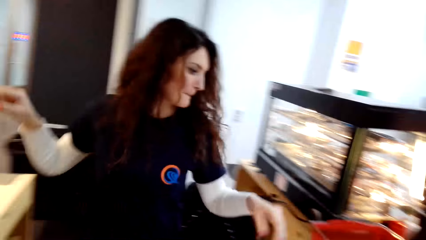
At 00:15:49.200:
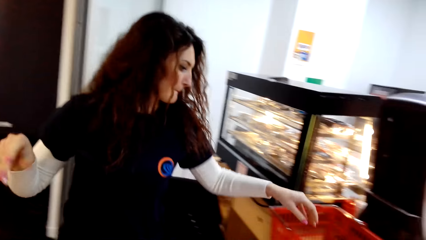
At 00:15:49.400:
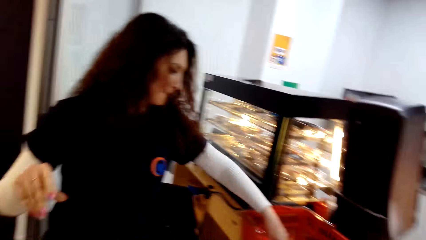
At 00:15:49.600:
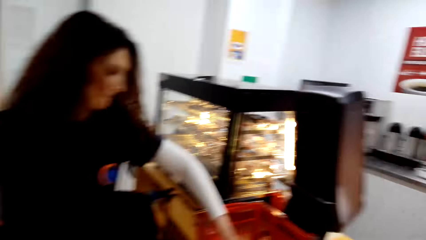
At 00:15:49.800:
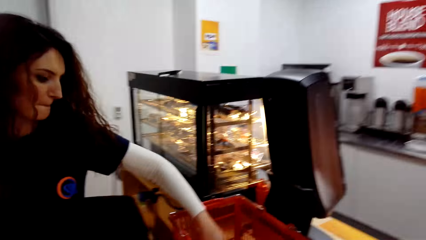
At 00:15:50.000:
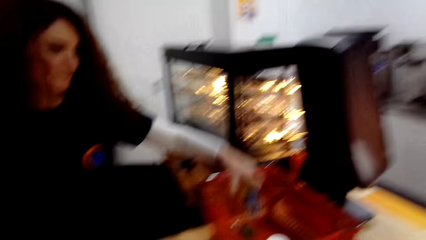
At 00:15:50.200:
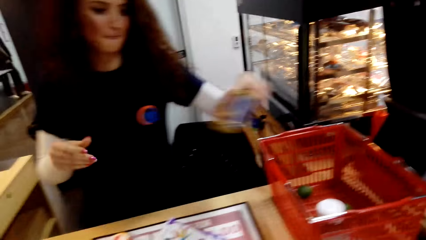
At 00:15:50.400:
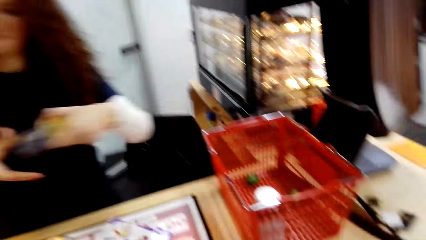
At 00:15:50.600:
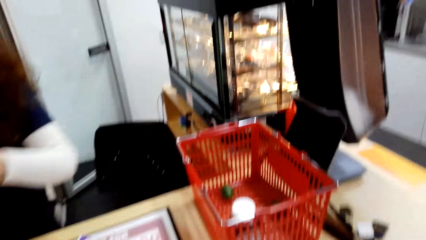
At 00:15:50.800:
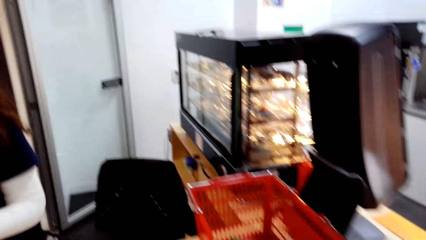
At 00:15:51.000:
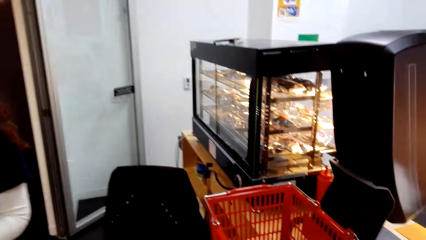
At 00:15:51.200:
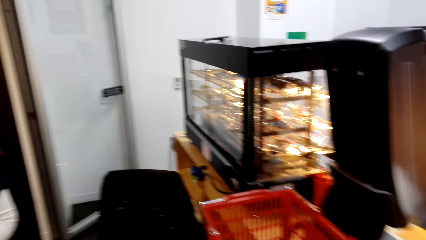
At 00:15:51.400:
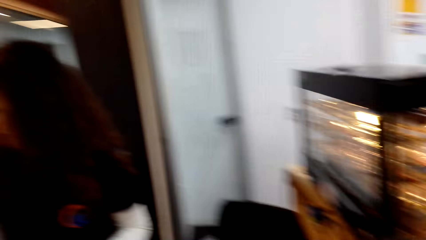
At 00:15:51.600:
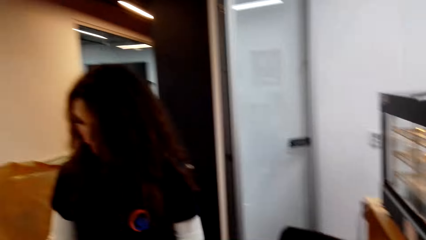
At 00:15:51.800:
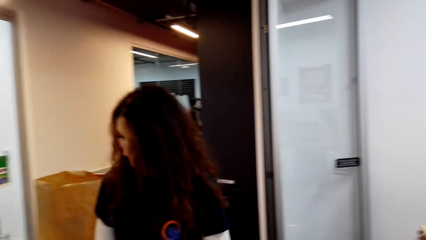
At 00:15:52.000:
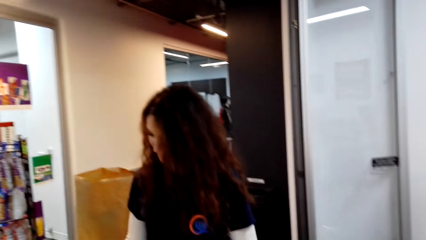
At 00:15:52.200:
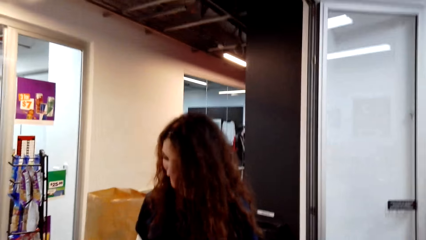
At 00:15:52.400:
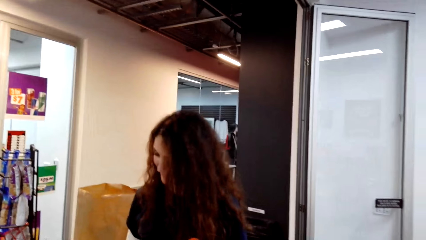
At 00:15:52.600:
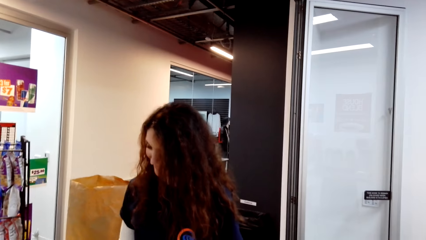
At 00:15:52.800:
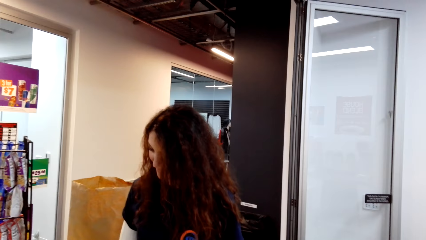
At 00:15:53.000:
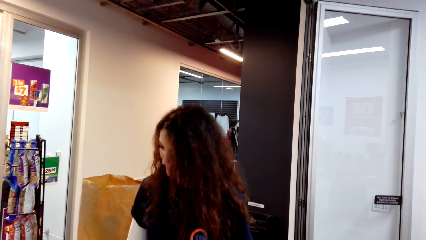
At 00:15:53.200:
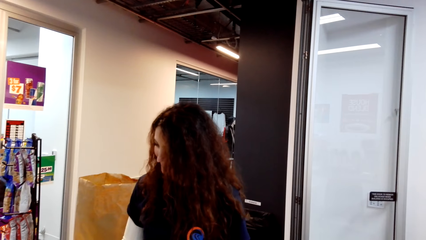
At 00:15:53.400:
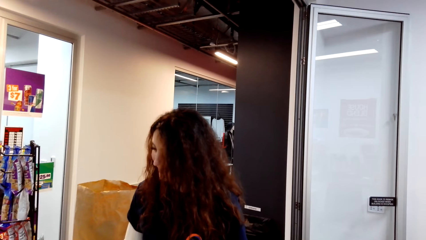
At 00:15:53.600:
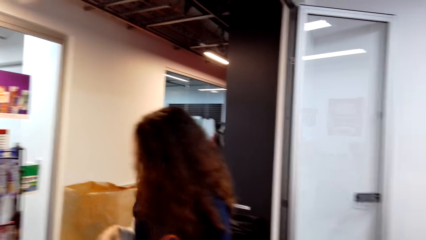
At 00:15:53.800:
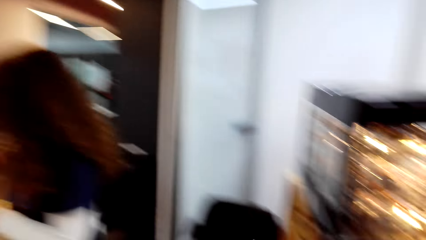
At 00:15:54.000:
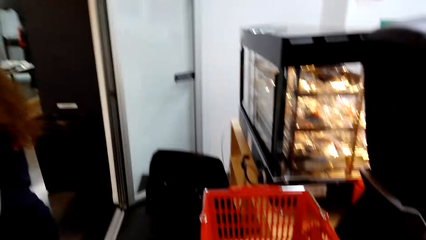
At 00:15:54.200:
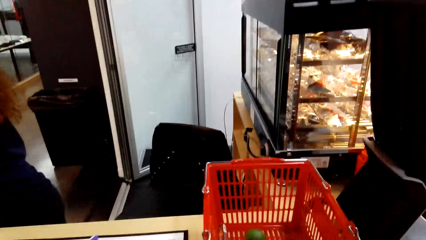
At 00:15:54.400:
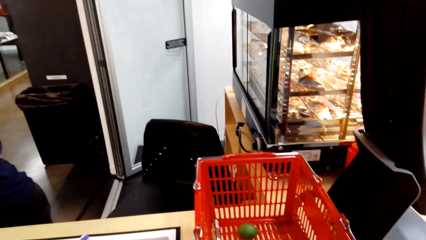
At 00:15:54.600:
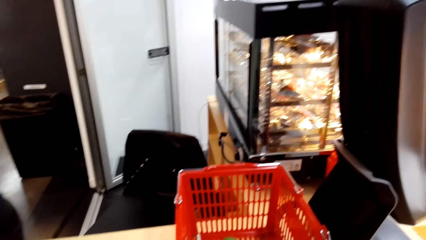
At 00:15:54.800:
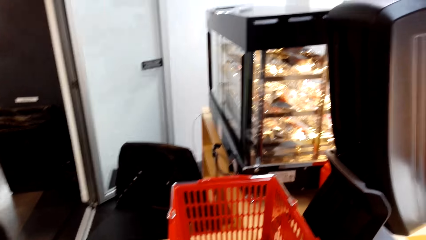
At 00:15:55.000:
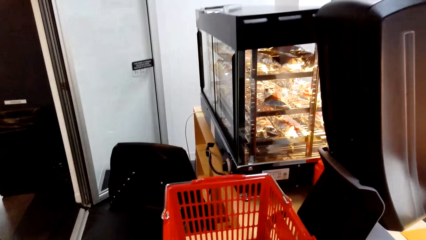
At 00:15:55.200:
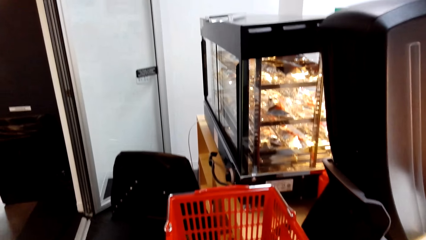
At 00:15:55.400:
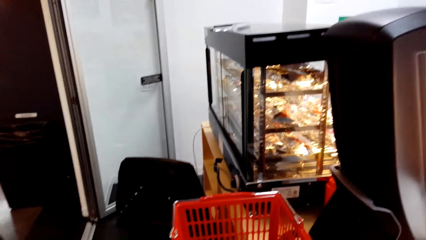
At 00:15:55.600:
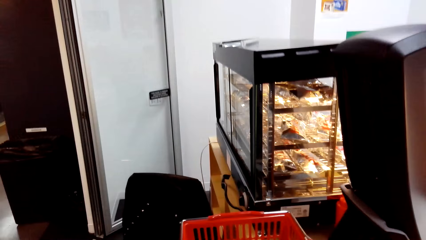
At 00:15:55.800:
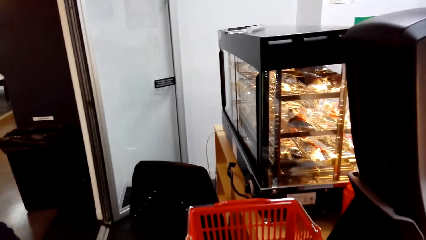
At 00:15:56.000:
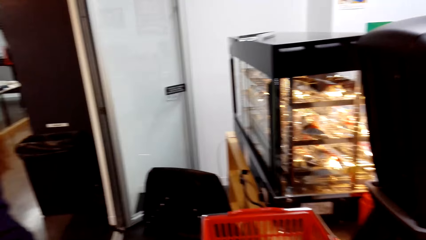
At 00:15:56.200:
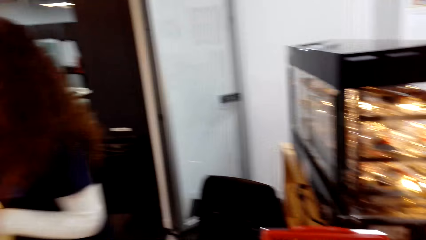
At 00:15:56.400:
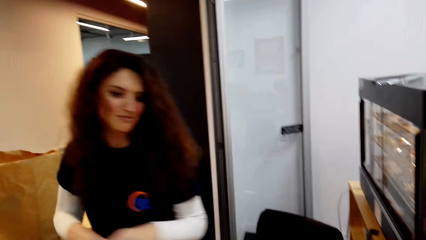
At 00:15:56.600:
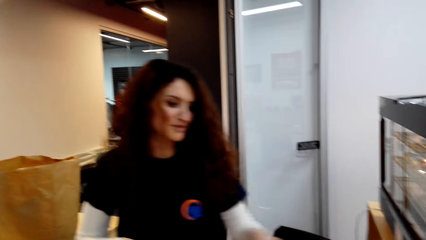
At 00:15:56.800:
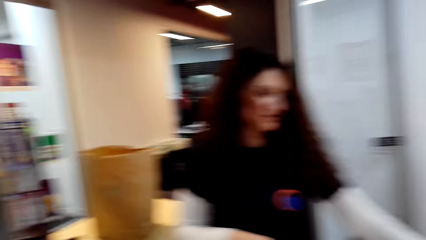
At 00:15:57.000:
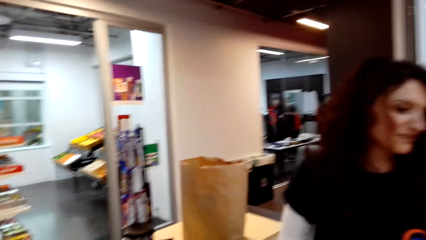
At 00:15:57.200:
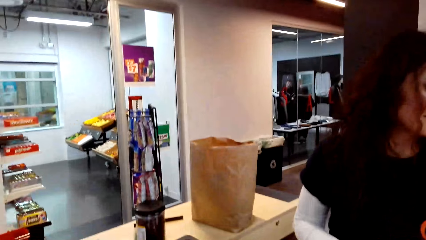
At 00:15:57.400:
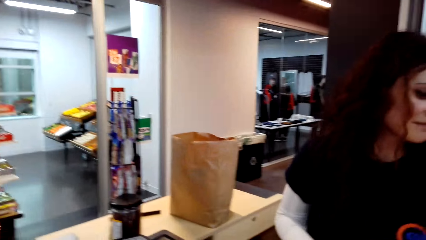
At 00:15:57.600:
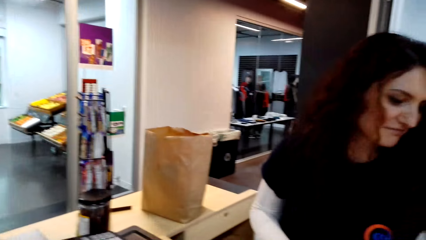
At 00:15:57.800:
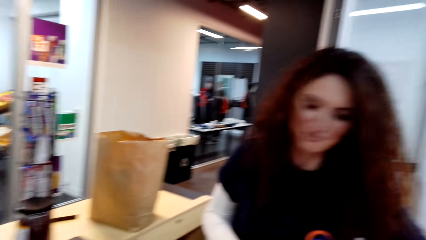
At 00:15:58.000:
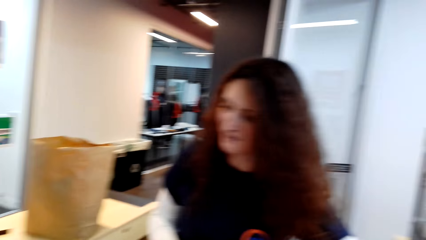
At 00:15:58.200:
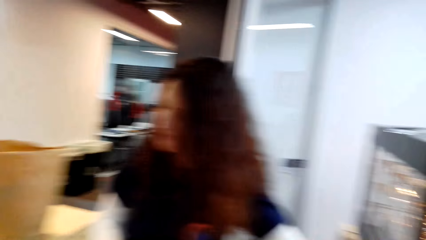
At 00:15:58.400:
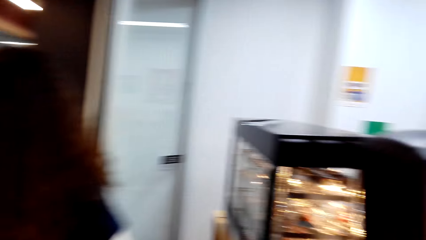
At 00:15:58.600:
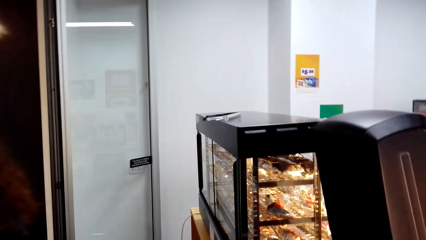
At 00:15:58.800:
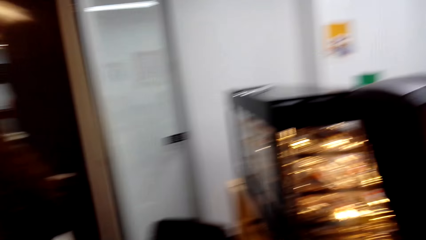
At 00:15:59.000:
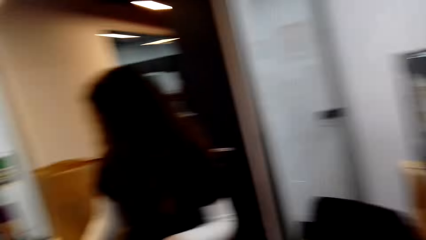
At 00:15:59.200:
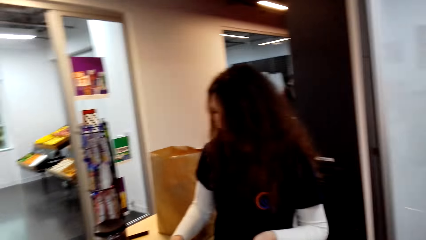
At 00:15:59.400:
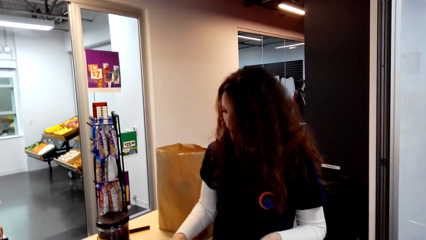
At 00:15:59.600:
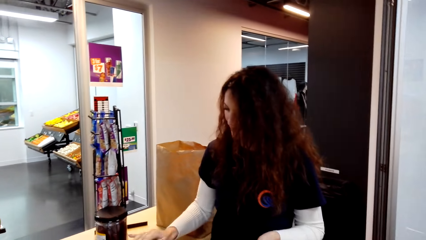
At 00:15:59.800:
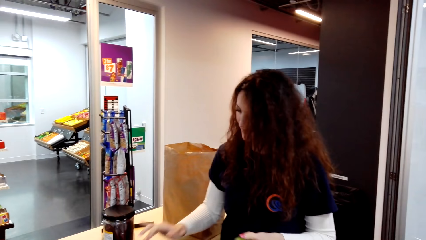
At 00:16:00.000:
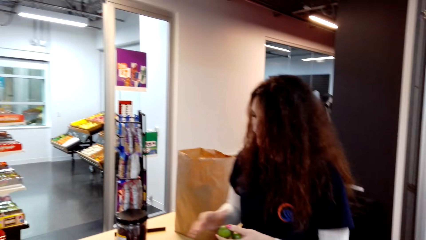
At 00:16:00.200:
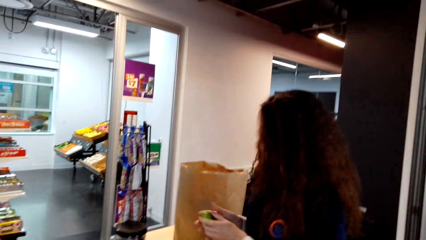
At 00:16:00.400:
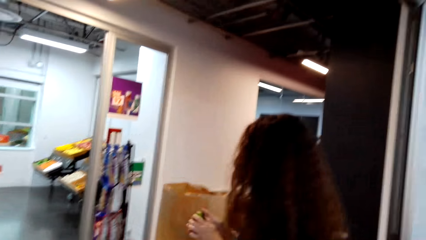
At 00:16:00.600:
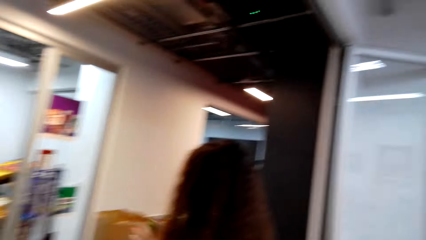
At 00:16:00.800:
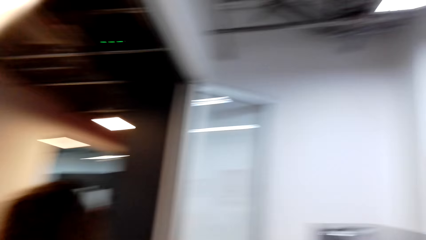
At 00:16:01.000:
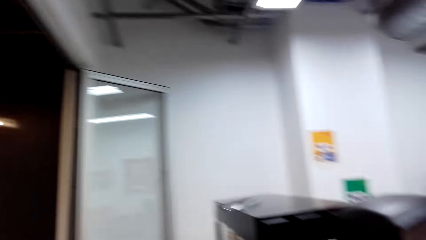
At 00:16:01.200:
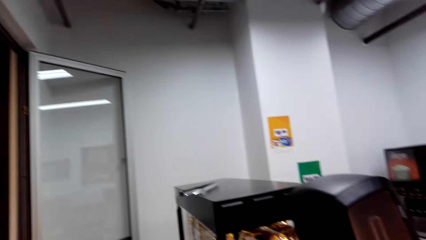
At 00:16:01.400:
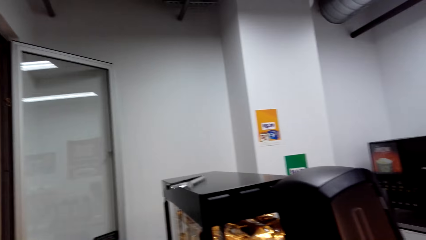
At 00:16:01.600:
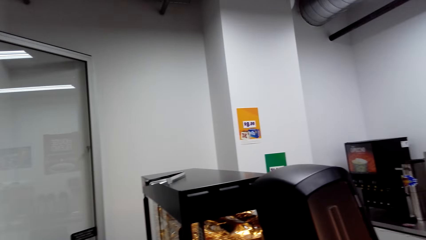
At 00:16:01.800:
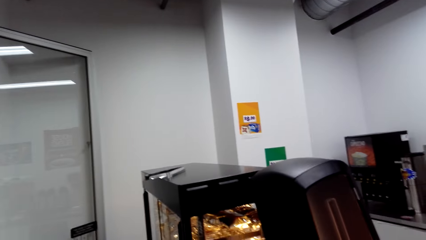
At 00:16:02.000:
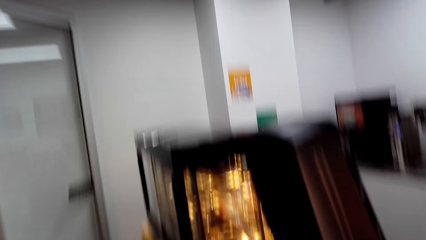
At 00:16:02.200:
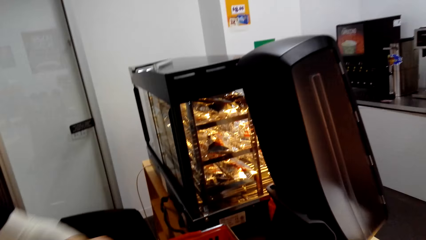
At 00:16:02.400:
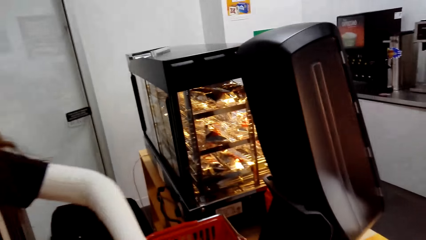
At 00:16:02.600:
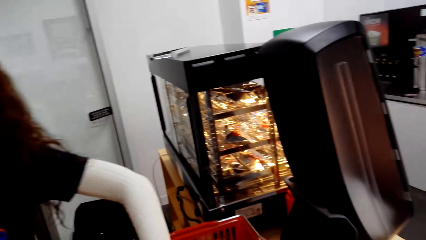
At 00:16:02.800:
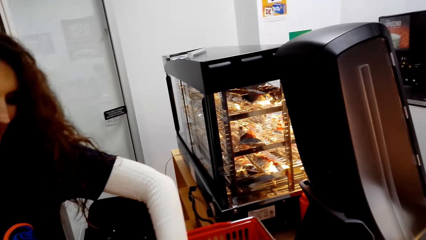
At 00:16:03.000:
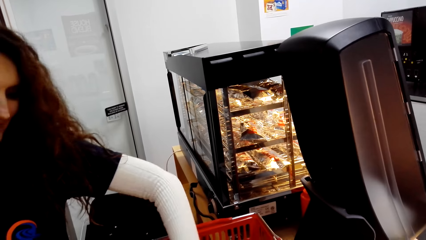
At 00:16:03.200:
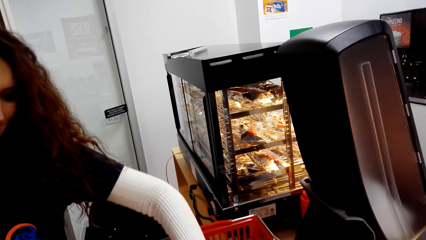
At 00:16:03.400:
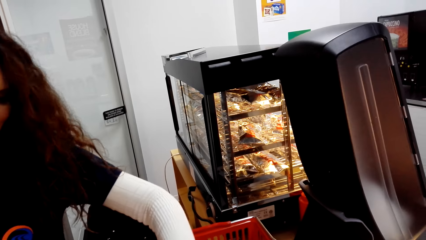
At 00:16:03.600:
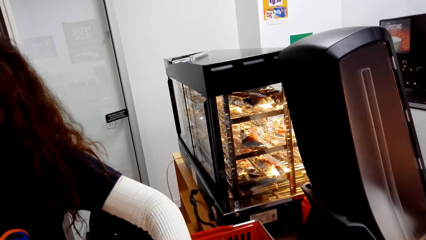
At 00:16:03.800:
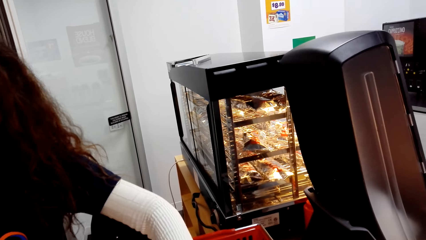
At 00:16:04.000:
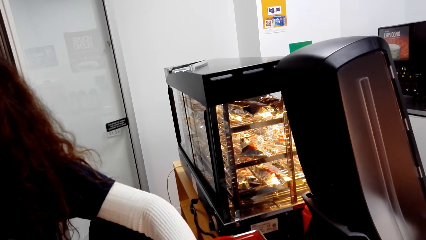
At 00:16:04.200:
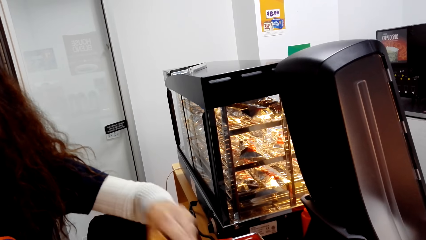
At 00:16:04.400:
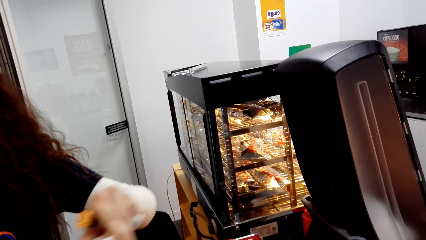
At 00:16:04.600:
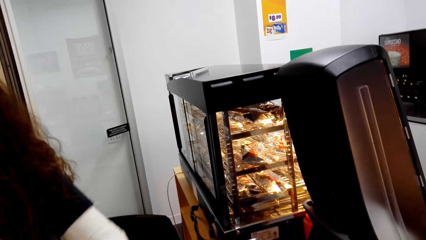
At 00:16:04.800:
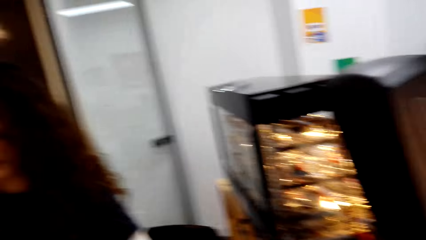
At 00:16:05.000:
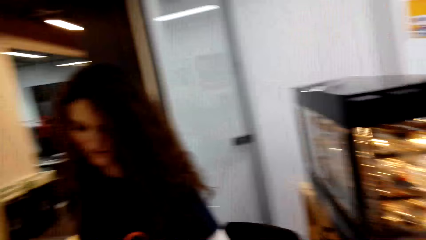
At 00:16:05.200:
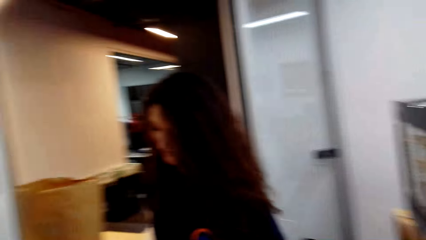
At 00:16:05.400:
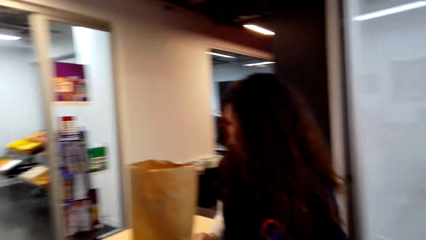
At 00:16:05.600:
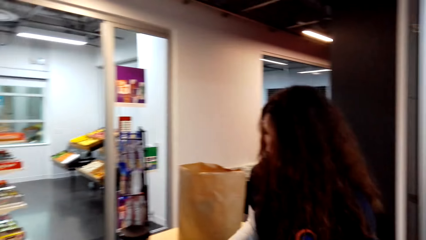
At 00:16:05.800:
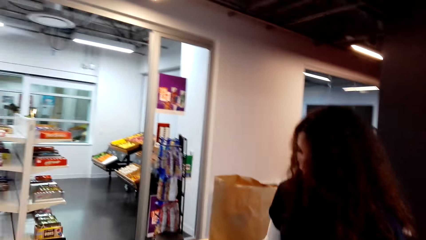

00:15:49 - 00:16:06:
A cashier moves around. The cashier picks a tin from the shopping basket, operates a cash register machine, puts the tin in the shopping bag, and moves around. The camera wearer looks at the cashier. The cashier moves around, operates the cash register machine, and moves around. The camera wearer looks around. The cashier picks something in the shopping basket.
